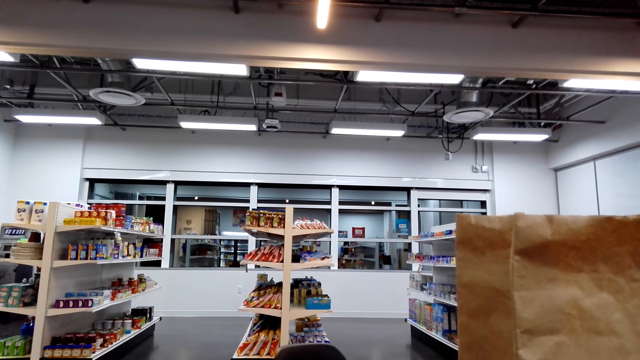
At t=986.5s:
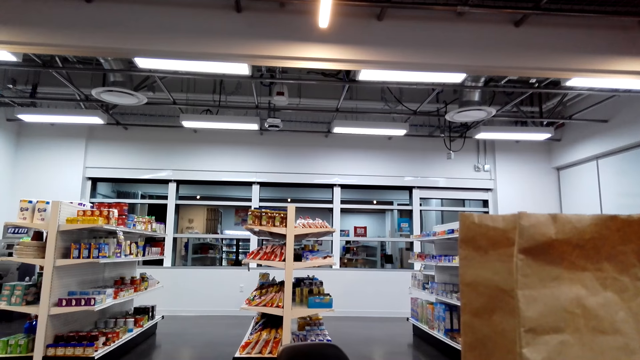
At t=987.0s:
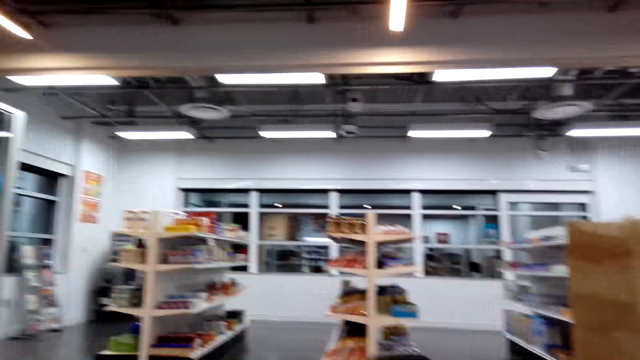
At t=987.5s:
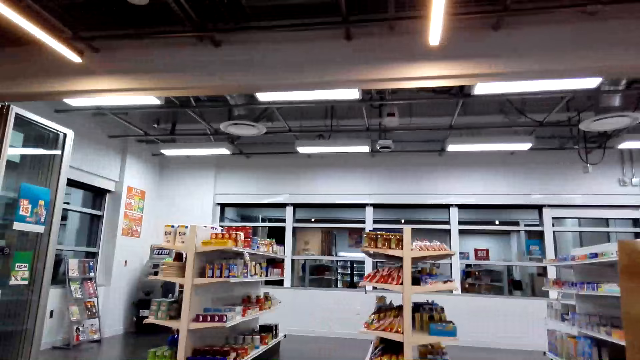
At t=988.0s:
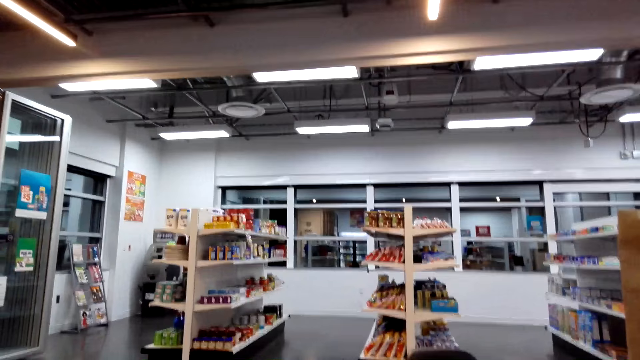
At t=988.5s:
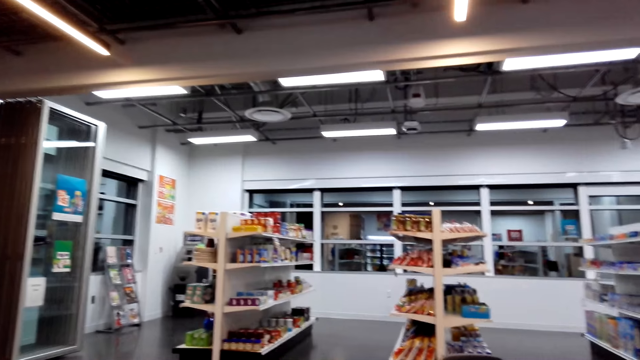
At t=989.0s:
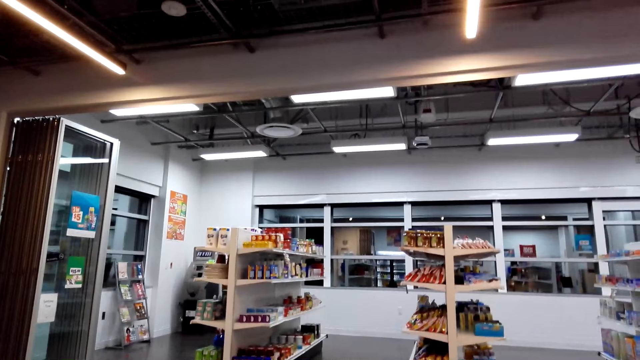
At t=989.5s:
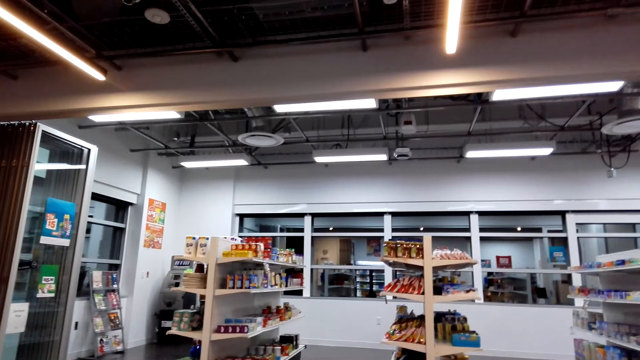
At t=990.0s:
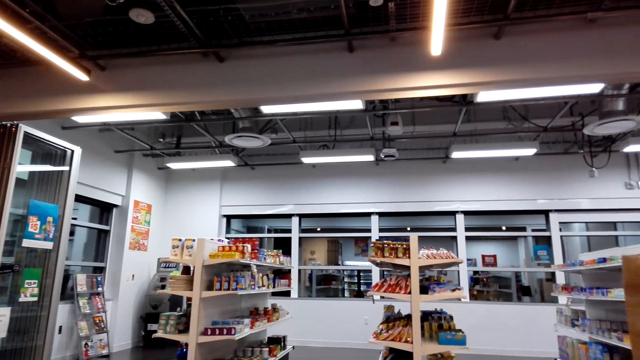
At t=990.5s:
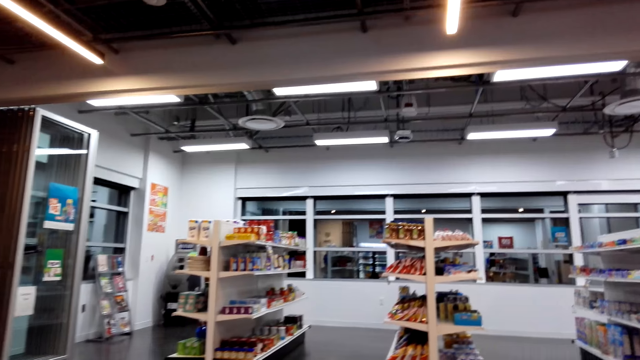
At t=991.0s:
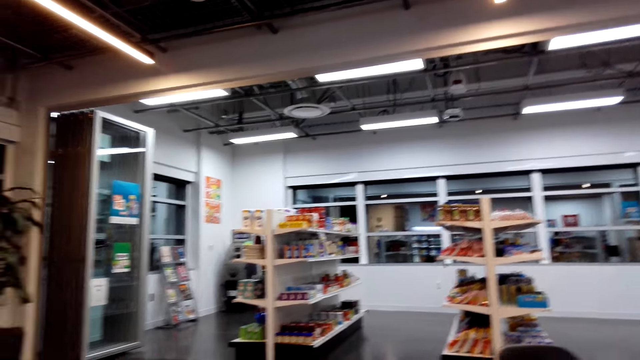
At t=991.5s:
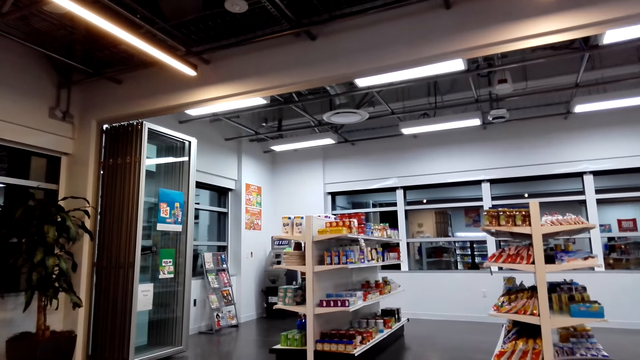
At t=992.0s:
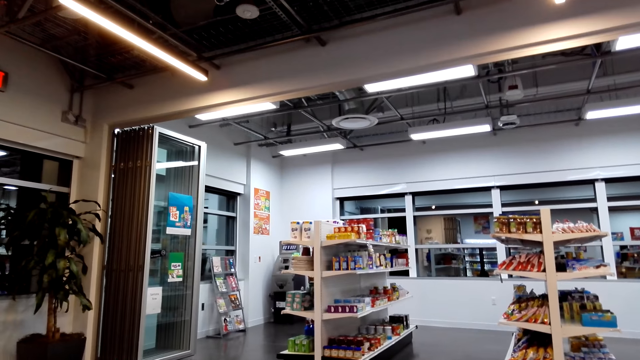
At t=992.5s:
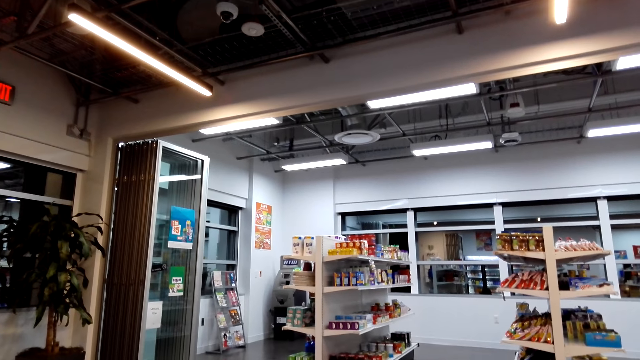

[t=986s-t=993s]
The camera wearer looks around.

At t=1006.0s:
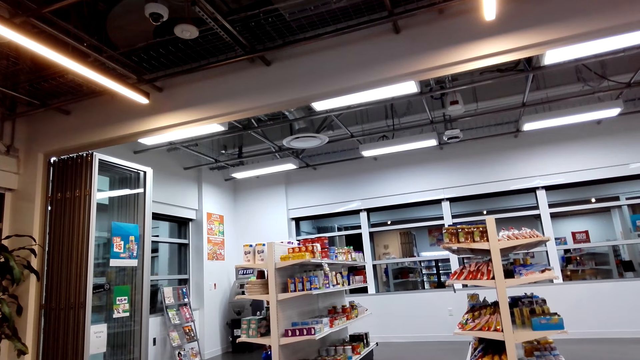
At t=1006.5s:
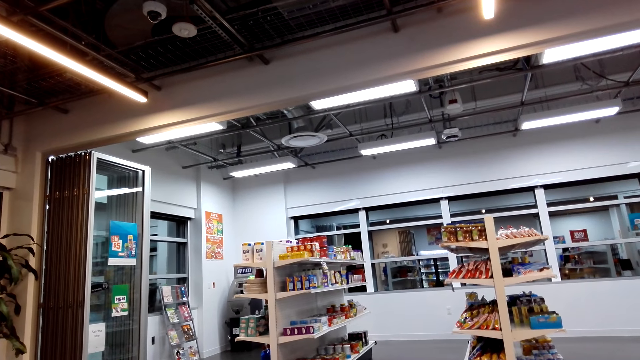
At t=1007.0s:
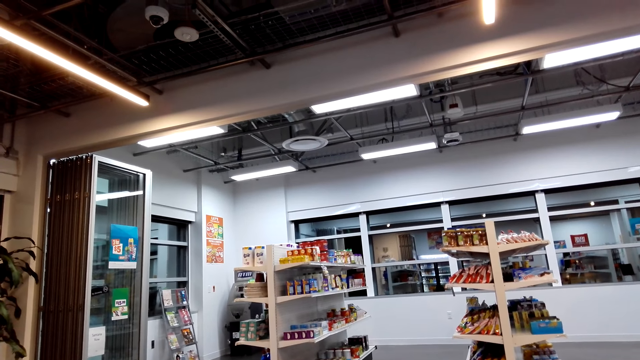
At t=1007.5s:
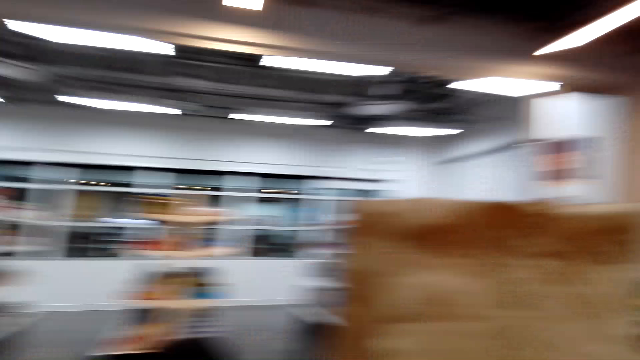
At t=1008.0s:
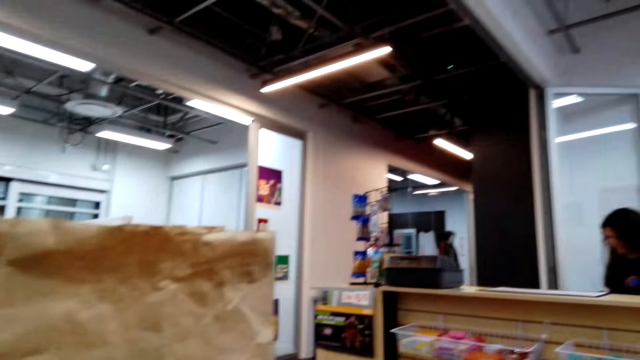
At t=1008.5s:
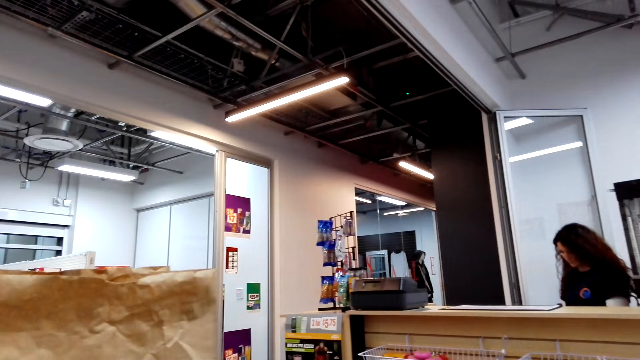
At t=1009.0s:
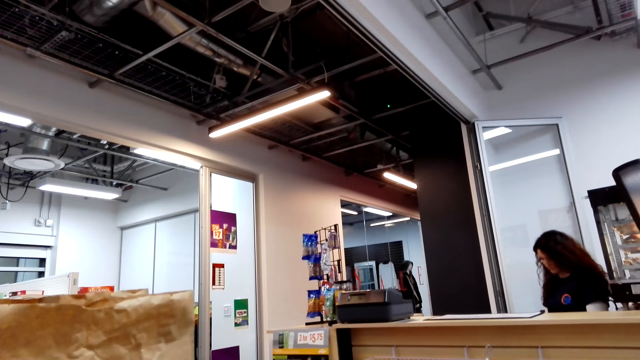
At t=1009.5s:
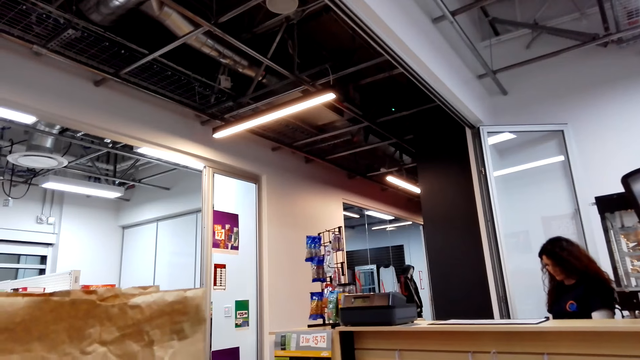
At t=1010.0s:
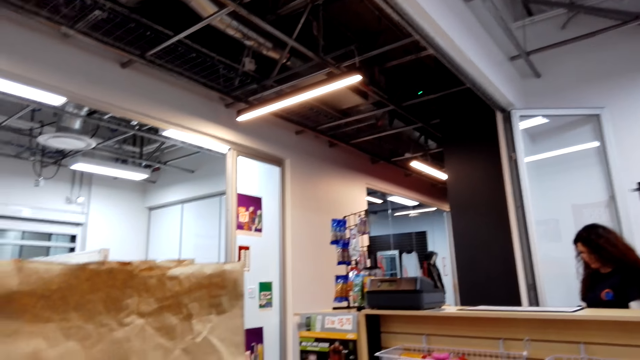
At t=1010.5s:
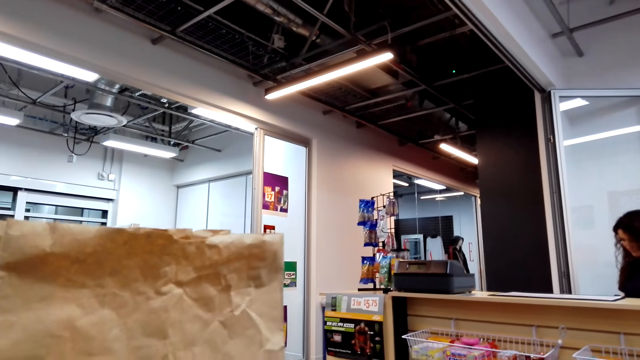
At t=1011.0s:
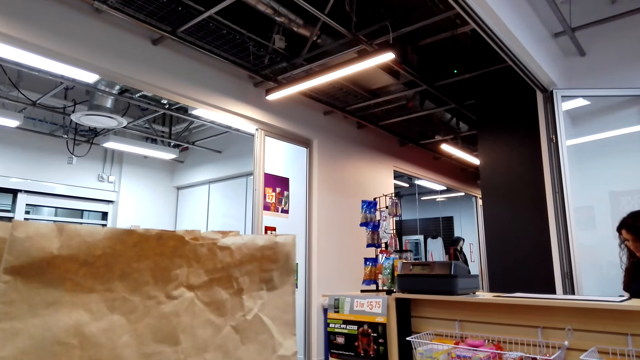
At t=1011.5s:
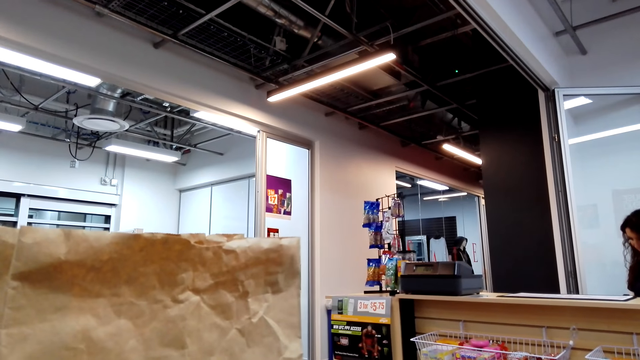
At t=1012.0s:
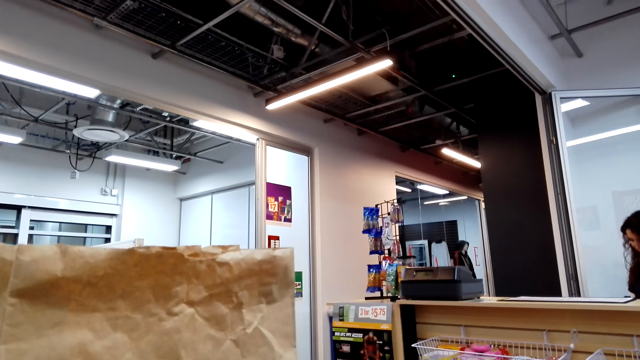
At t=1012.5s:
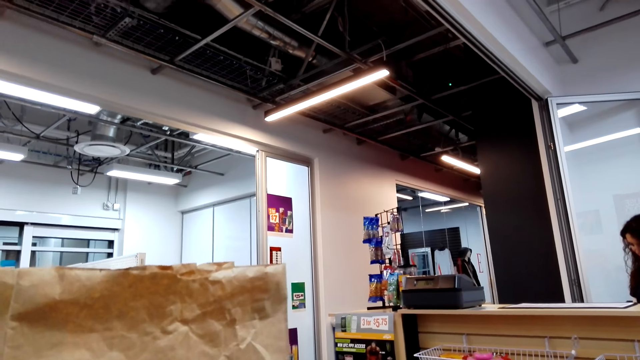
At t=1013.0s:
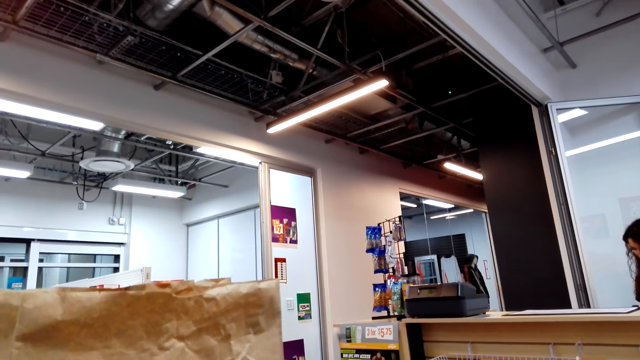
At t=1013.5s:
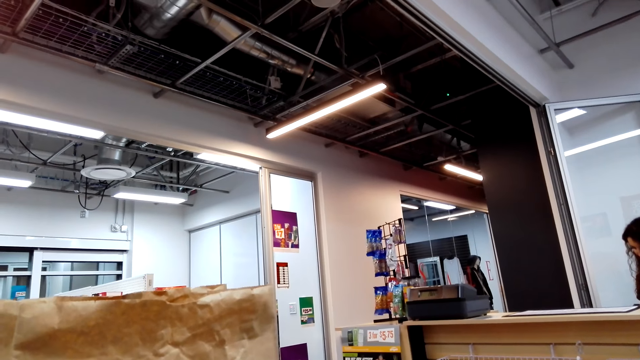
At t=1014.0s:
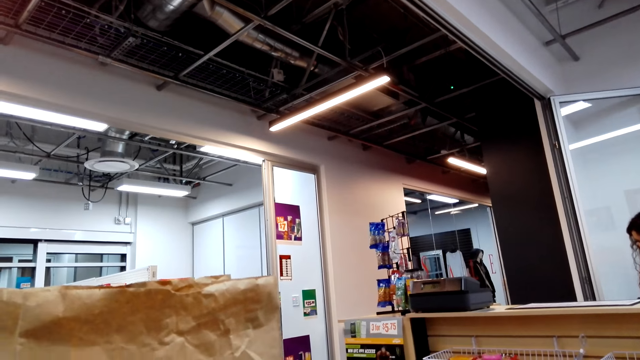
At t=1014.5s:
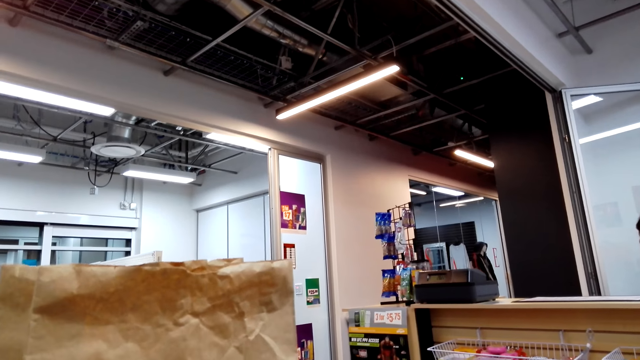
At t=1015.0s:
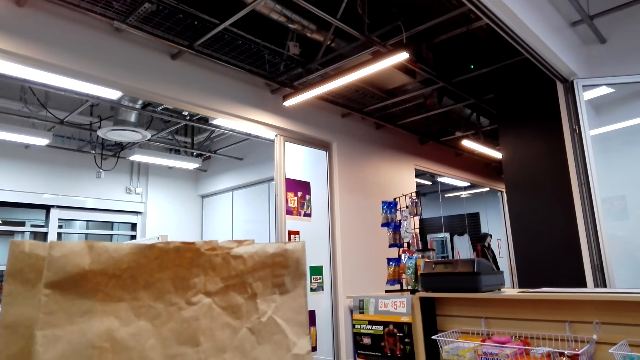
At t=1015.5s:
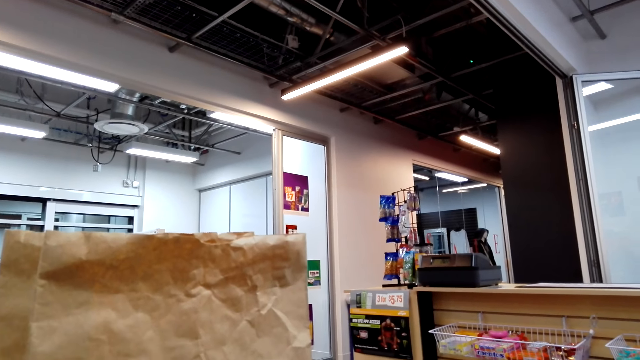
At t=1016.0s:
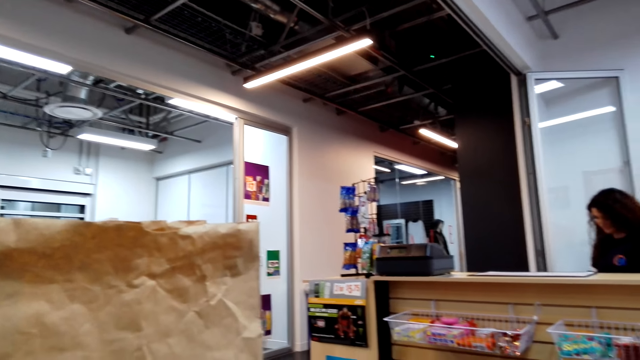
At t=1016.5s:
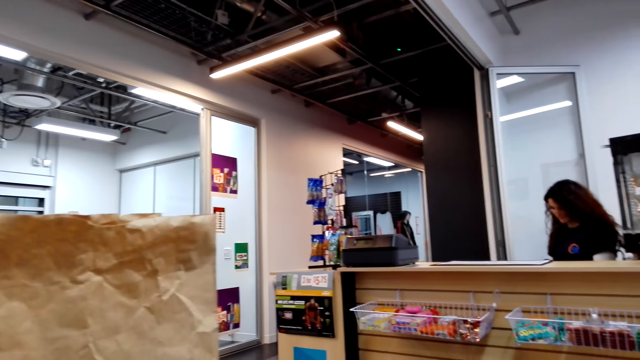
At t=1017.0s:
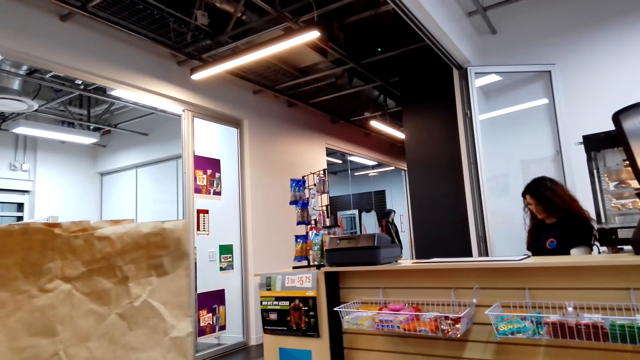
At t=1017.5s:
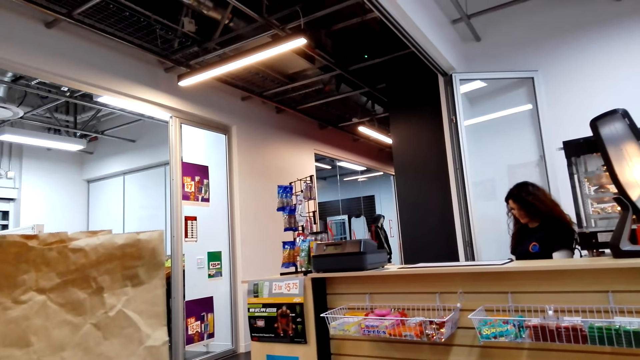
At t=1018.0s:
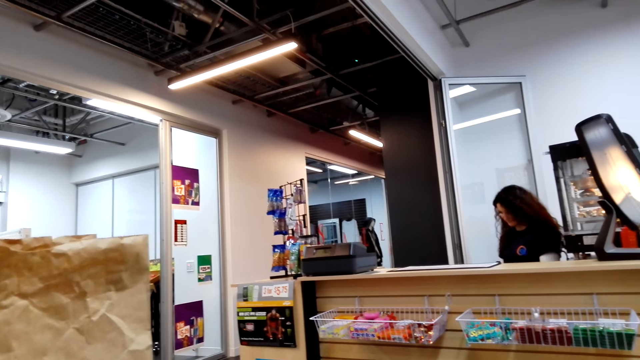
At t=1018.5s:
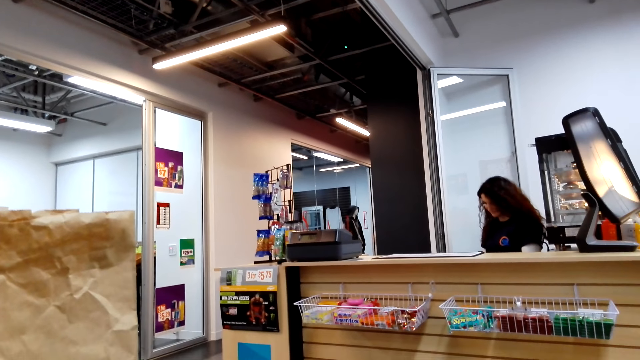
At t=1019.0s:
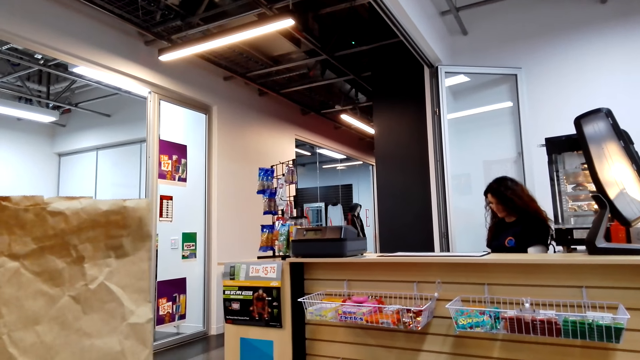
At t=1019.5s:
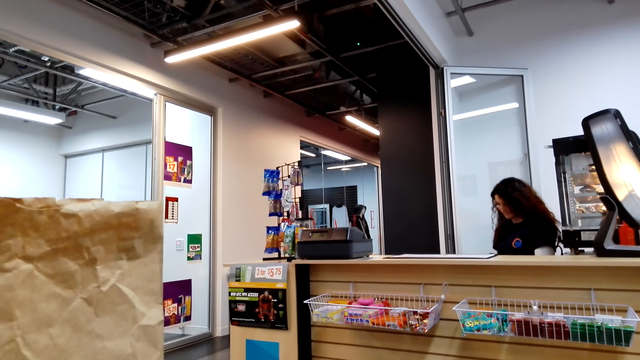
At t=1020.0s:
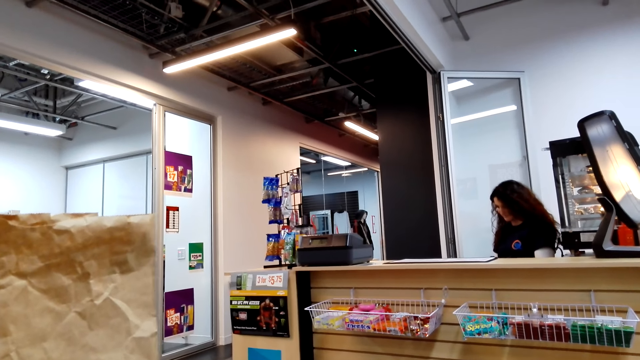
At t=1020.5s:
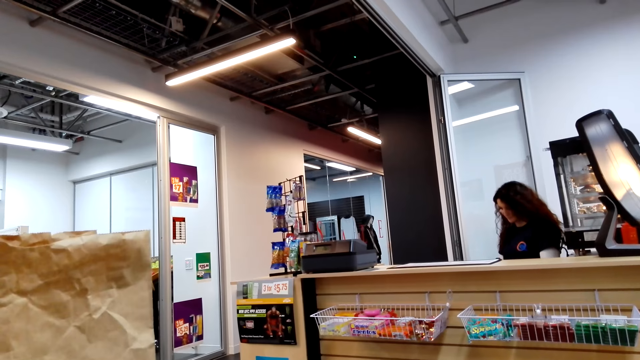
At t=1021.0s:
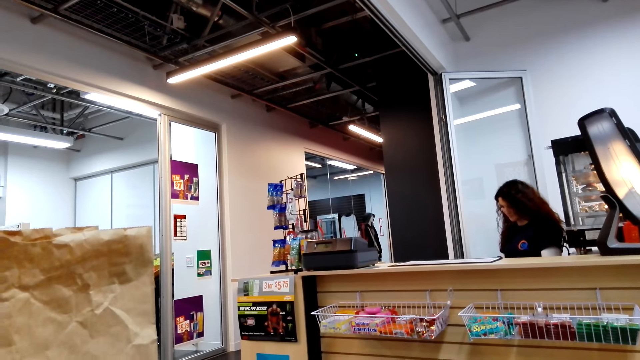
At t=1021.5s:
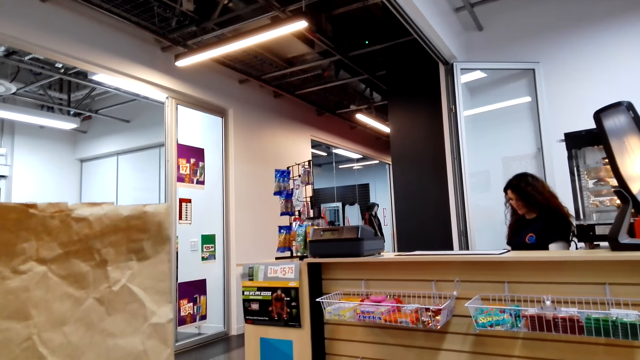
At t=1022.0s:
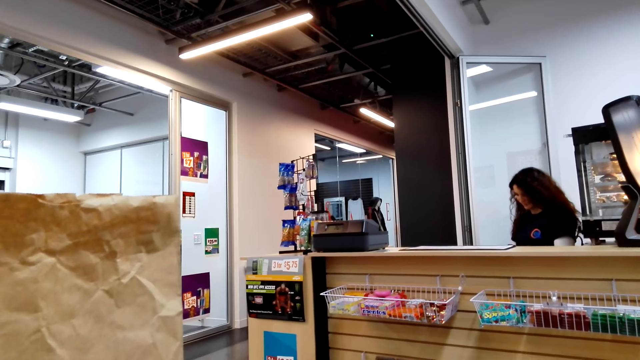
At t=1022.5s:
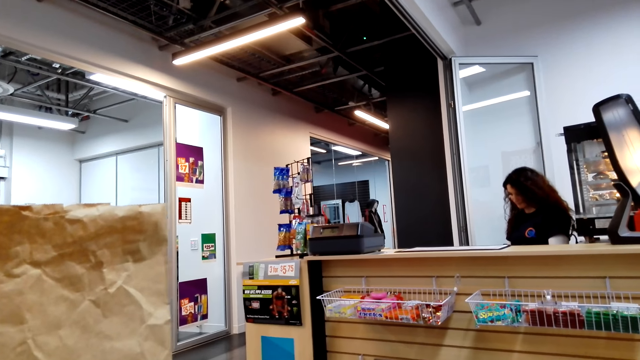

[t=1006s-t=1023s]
The camera wearer looks around. They look at a cashier. They look at the cashier again.
